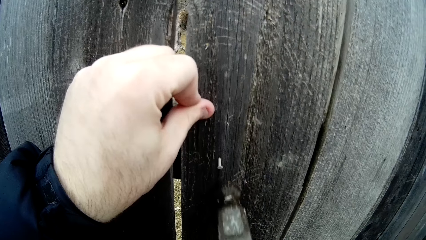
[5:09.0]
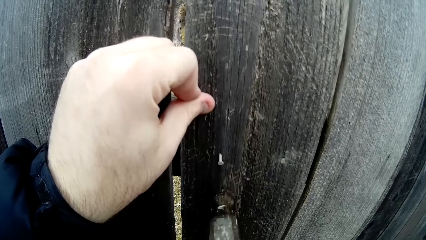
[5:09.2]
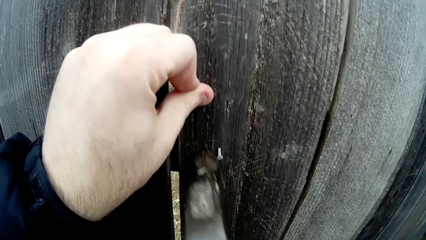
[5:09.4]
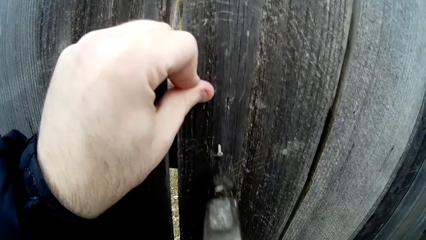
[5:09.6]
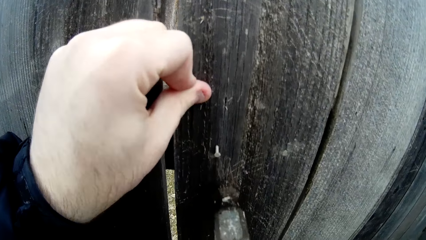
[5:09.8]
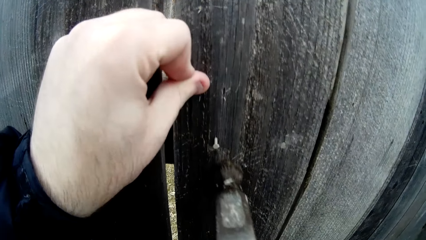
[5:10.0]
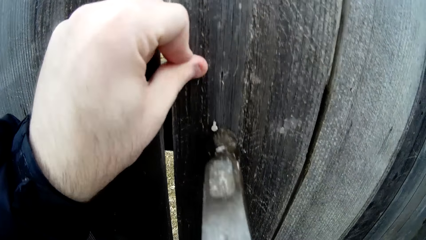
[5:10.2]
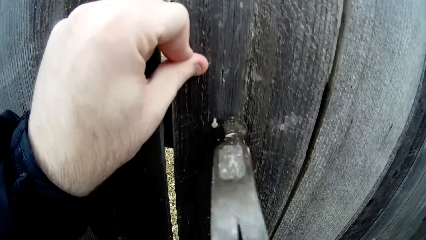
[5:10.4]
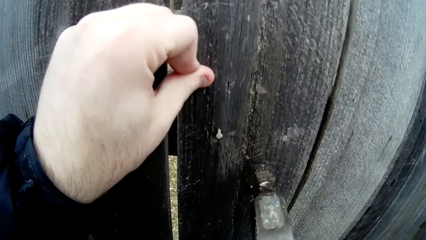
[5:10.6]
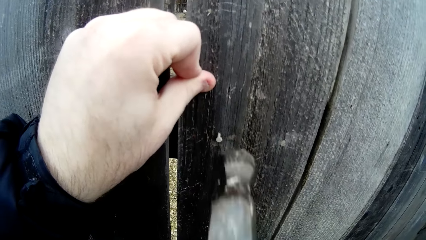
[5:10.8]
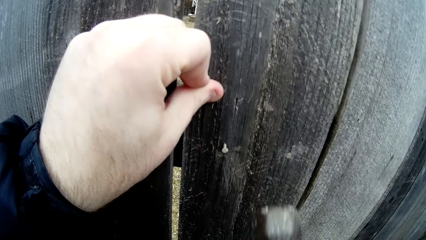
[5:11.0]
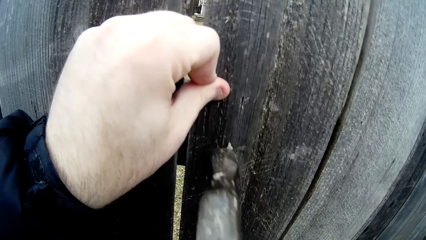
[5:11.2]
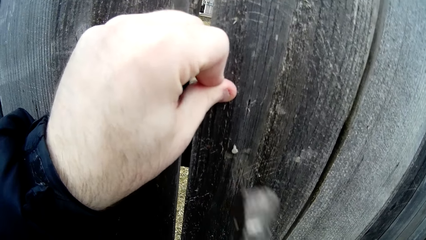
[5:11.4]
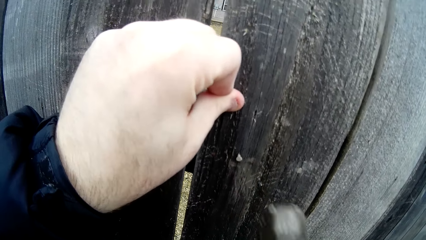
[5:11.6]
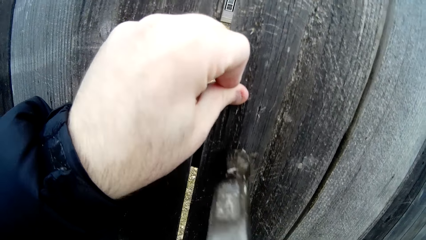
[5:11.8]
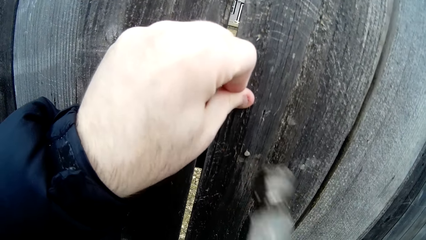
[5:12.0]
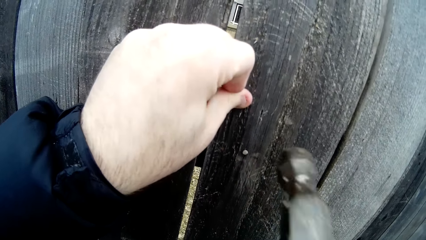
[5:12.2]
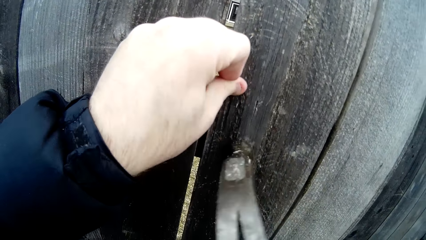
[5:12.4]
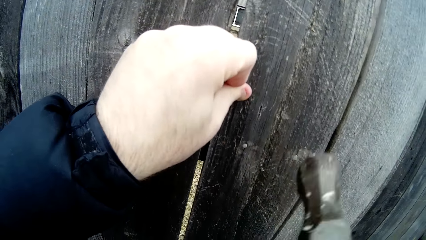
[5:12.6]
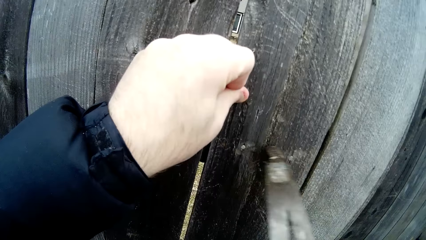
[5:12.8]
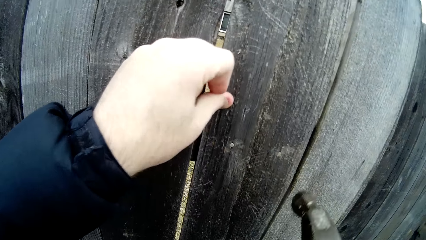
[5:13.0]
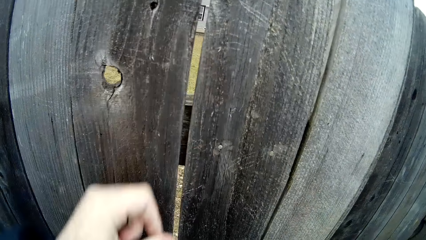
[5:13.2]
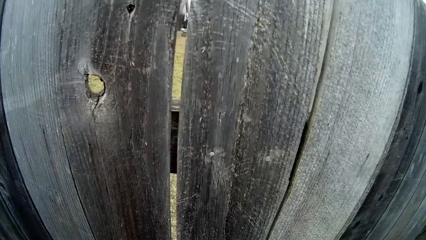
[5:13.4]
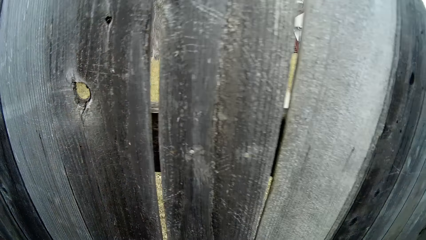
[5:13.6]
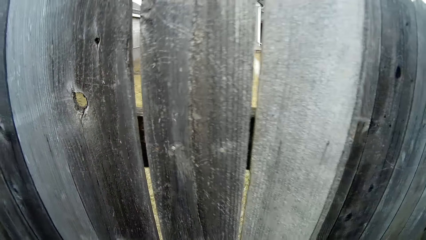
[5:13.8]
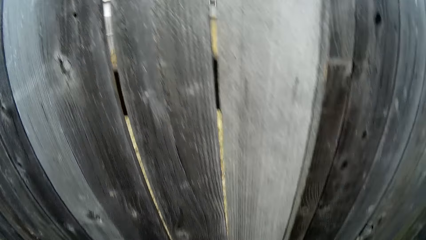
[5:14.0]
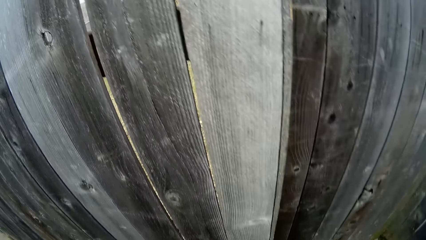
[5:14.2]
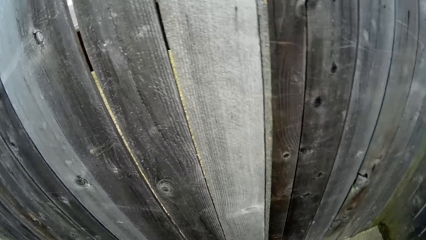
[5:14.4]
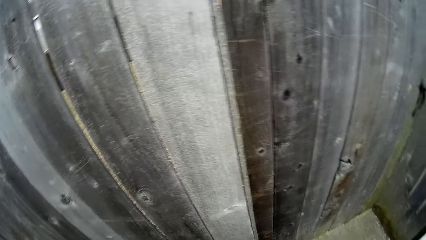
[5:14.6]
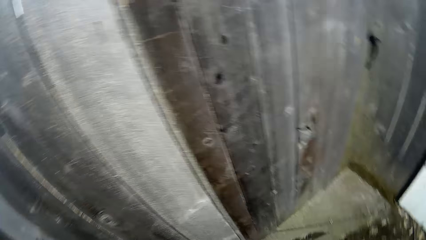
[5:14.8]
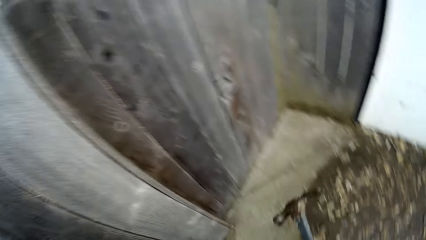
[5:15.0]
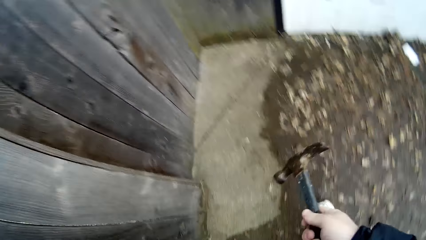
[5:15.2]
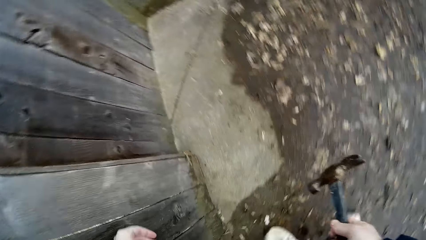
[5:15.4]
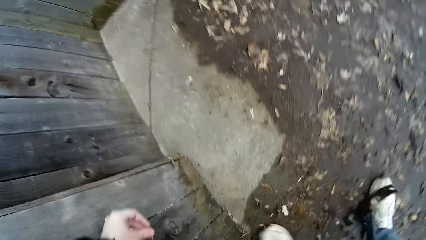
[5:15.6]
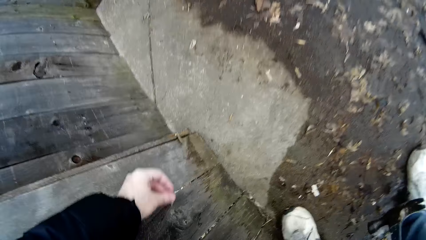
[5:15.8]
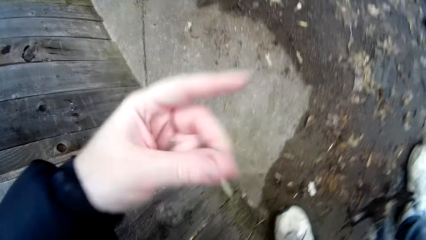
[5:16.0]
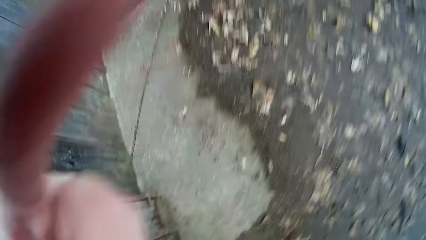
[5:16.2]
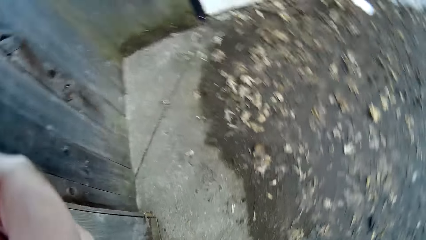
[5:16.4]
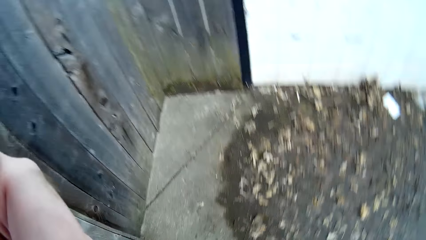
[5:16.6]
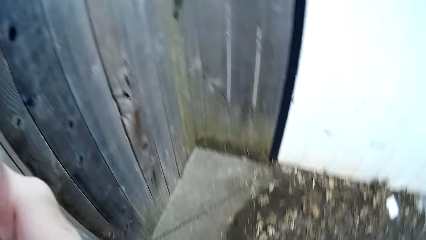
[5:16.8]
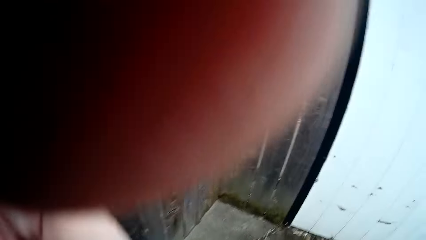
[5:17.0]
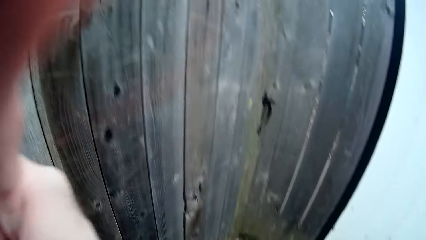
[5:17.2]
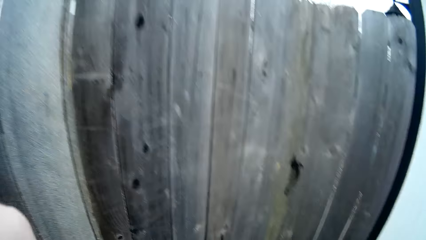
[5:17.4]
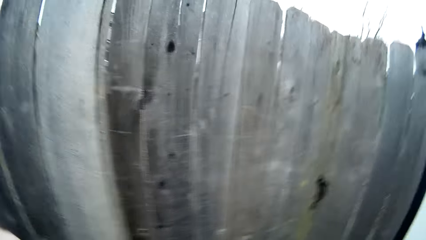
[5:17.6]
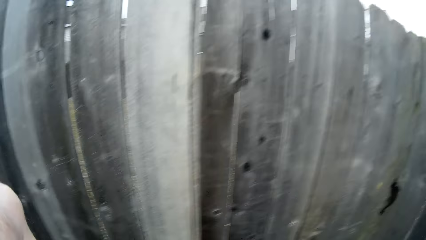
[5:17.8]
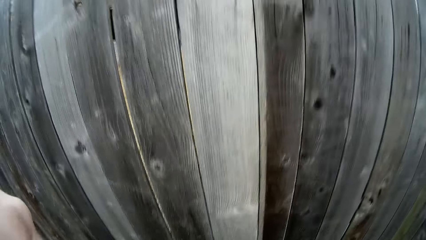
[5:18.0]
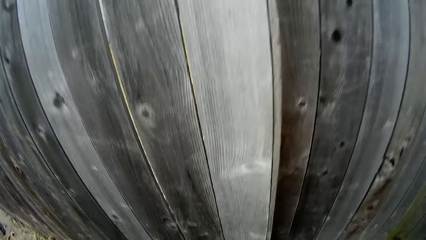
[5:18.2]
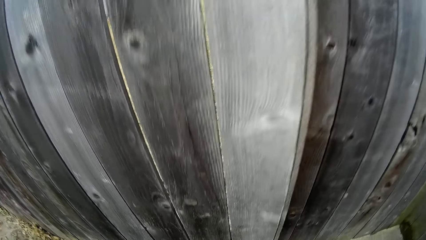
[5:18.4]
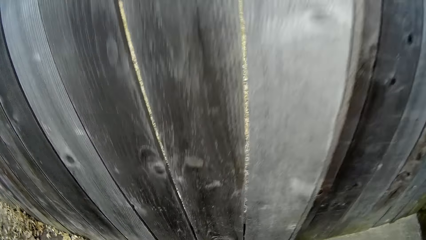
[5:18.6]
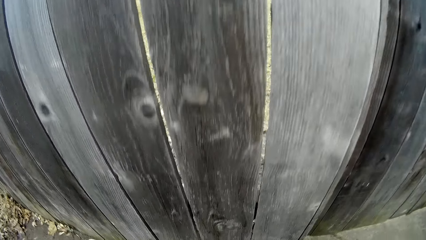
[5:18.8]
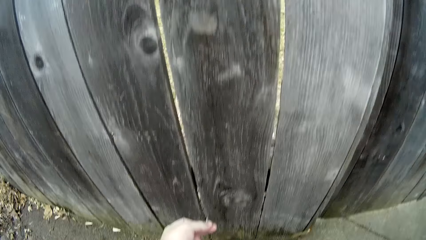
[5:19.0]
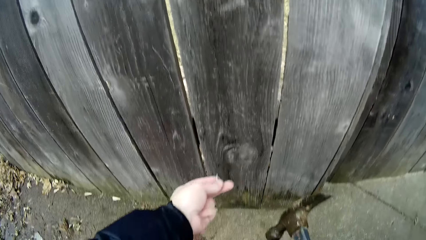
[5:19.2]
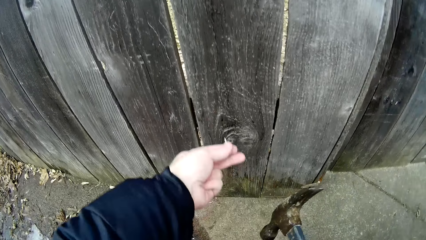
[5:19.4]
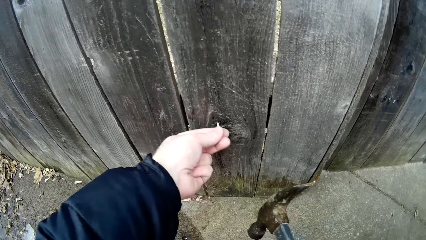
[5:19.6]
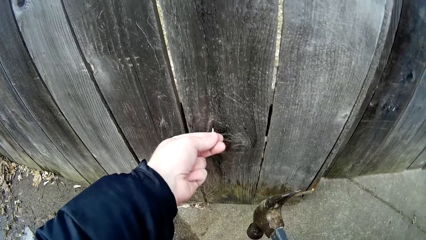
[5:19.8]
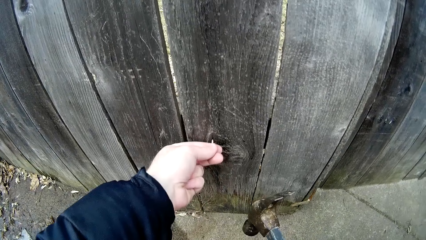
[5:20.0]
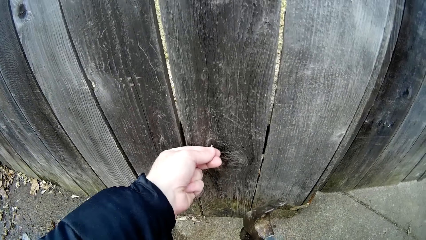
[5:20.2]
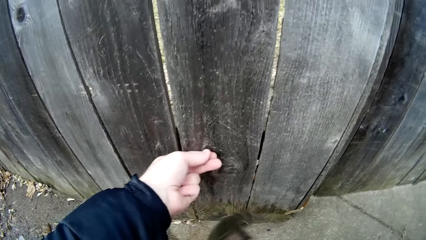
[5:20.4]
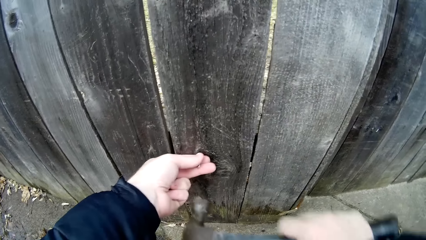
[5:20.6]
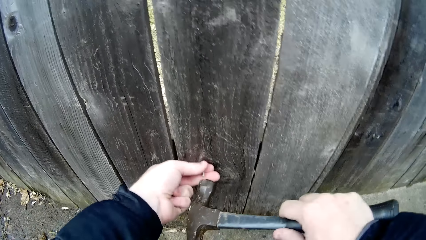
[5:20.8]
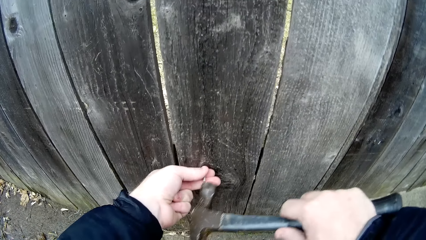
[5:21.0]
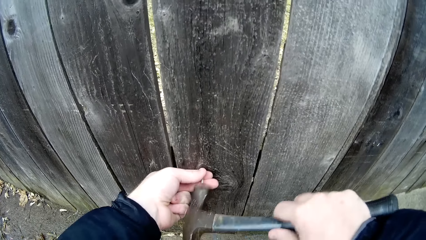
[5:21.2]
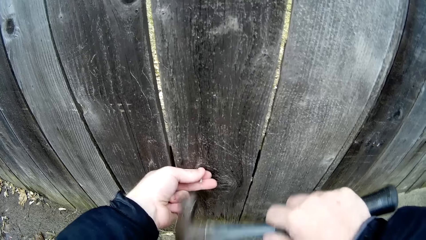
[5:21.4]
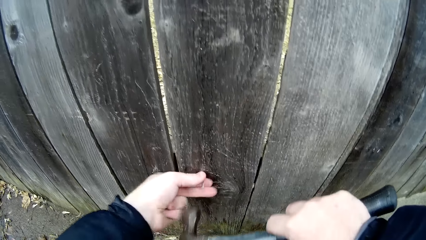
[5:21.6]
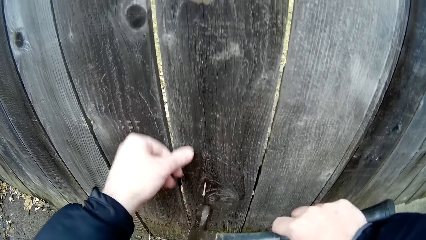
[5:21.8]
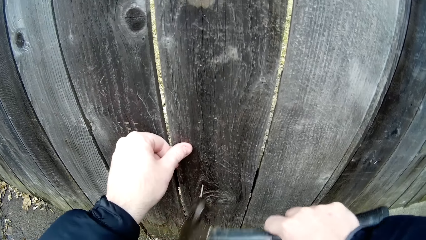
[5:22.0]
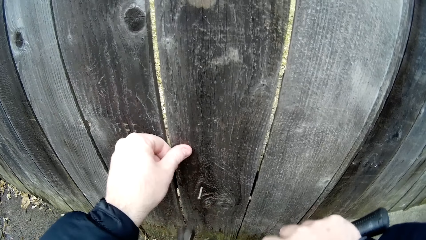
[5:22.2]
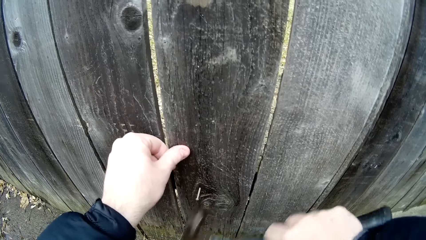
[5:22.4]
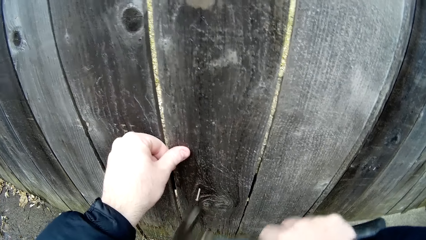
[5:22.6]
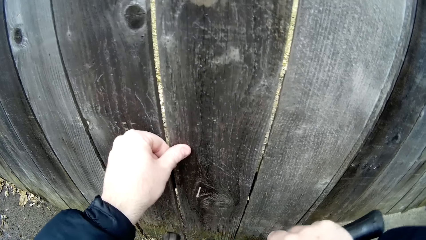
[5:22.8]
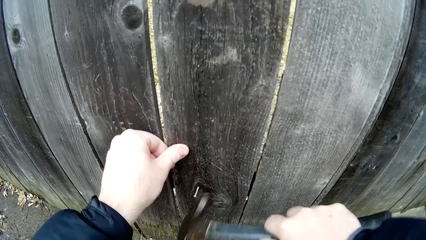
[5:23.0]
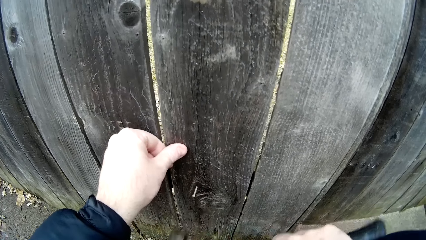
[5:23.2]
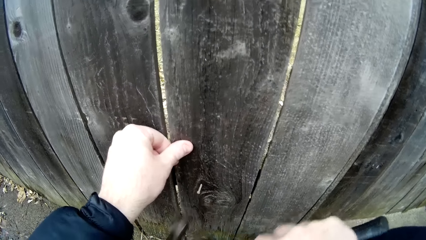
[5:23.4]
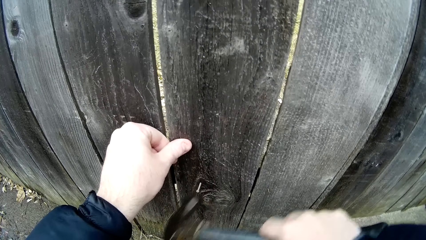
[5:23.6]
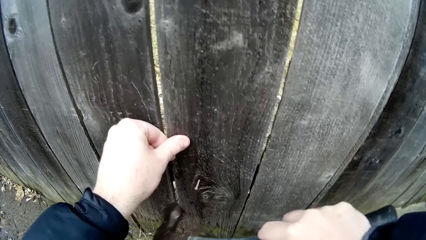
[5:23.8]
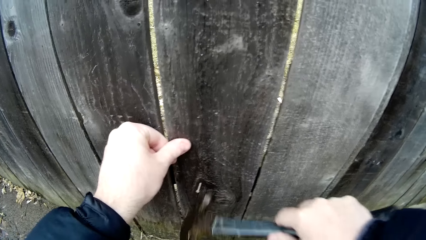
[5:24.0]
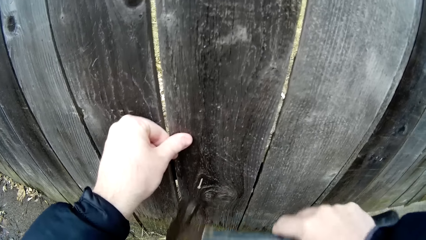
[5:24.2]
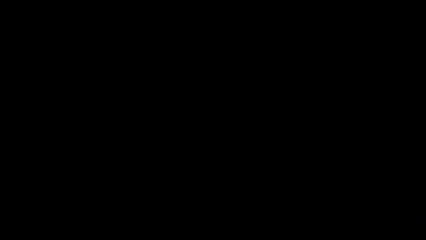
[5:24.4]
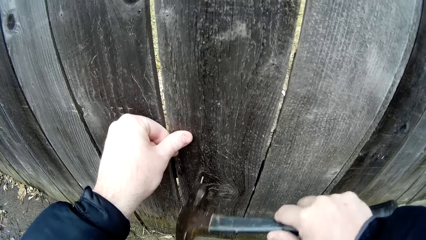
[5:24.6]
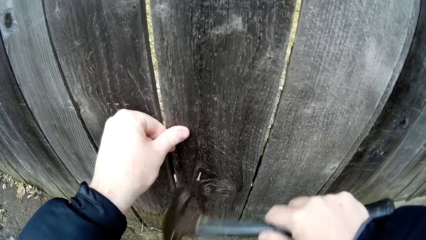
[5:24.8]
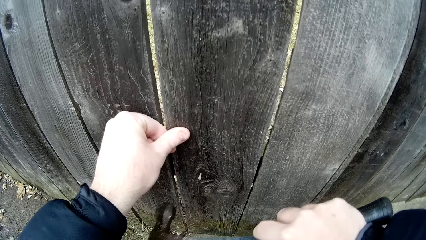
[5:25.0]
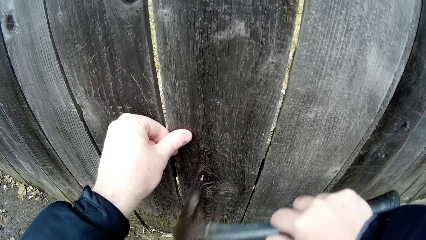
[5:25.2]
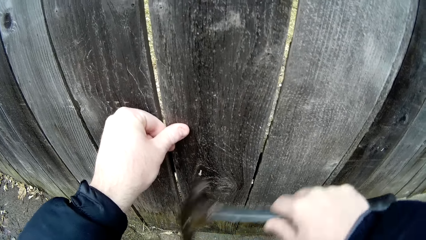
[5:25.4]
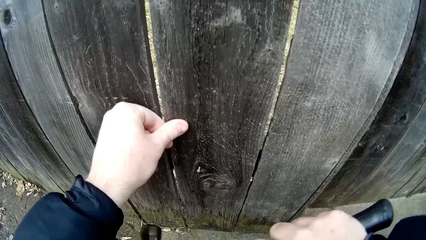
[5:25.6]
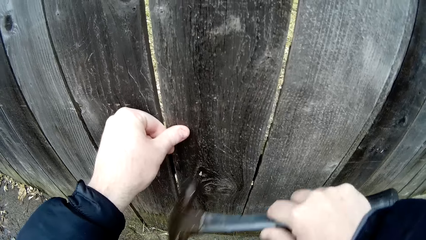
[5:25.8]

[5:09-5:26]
The camera wearer looks around. They bend down. They adjust the camera. They lift the left hand. They squat down. They insert a nail in a hole on a wooden picket. They hit the iron nail with a hammer.
